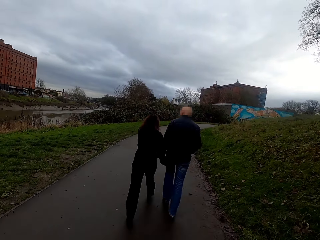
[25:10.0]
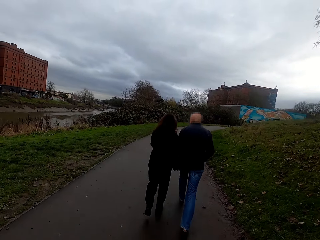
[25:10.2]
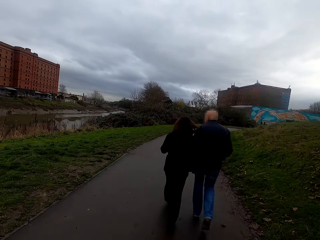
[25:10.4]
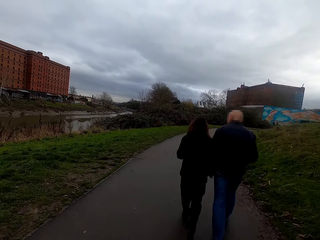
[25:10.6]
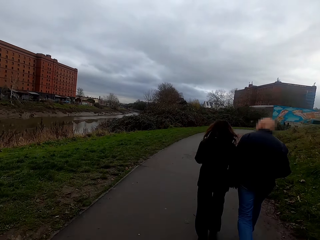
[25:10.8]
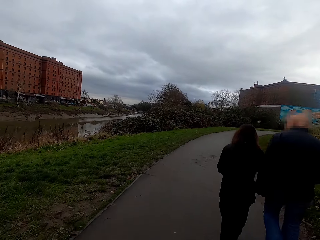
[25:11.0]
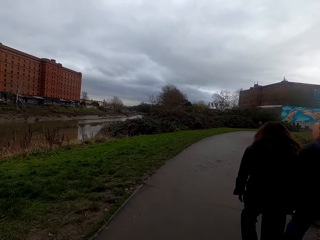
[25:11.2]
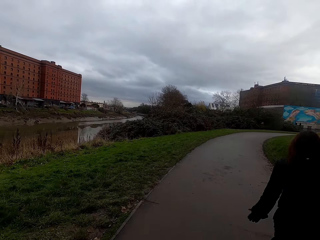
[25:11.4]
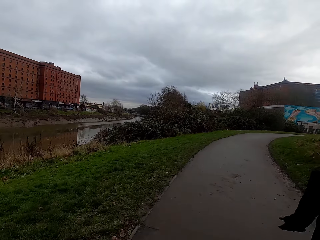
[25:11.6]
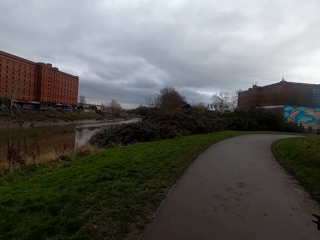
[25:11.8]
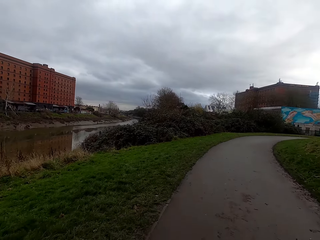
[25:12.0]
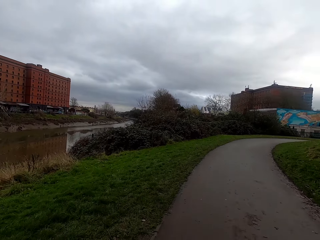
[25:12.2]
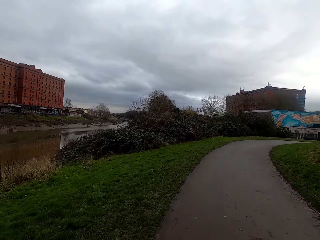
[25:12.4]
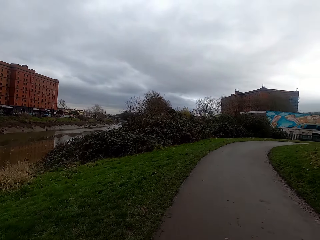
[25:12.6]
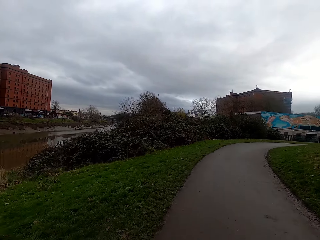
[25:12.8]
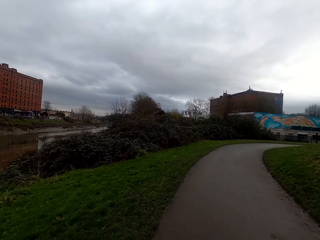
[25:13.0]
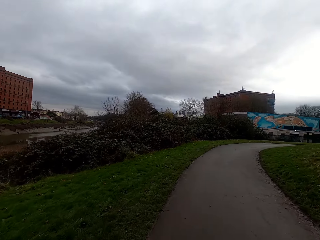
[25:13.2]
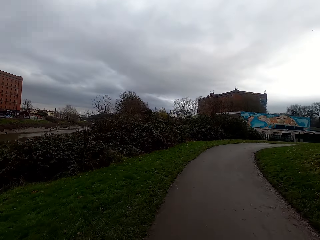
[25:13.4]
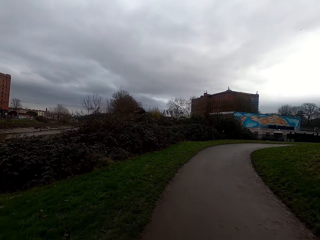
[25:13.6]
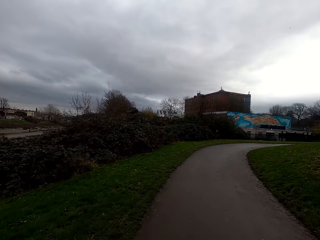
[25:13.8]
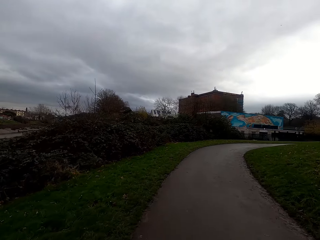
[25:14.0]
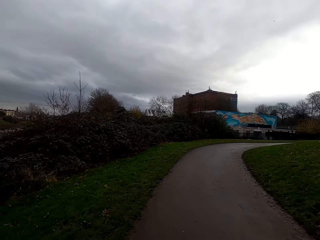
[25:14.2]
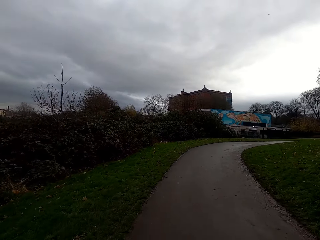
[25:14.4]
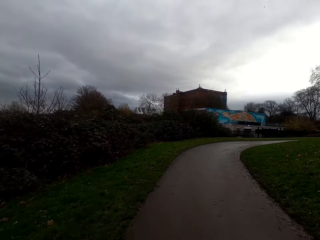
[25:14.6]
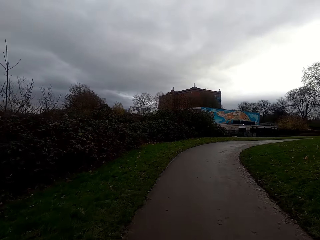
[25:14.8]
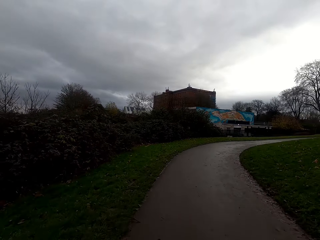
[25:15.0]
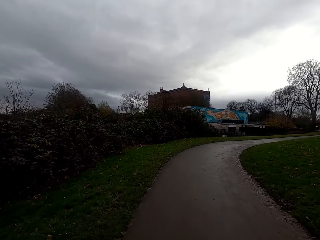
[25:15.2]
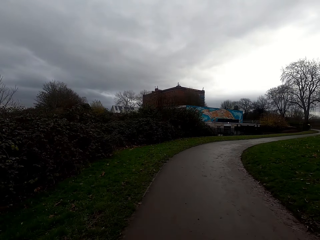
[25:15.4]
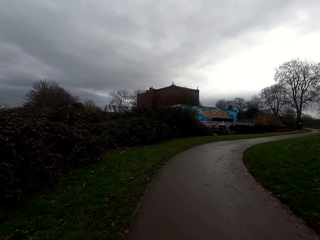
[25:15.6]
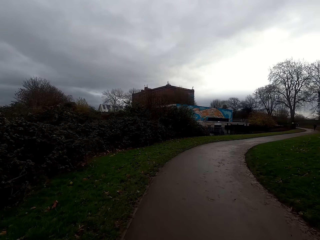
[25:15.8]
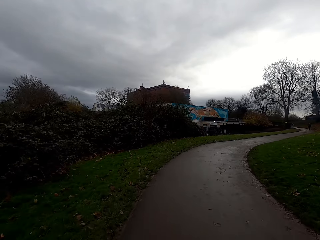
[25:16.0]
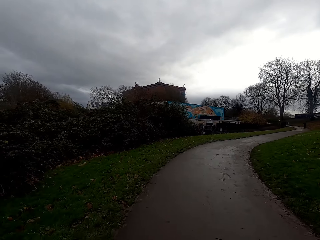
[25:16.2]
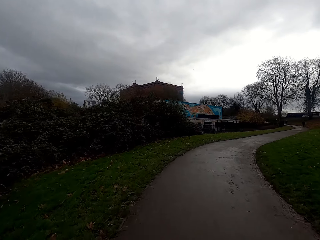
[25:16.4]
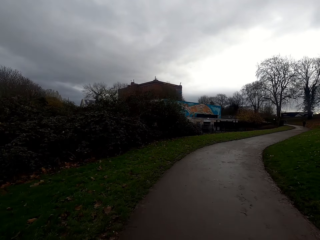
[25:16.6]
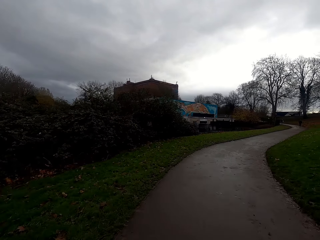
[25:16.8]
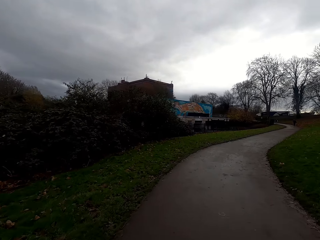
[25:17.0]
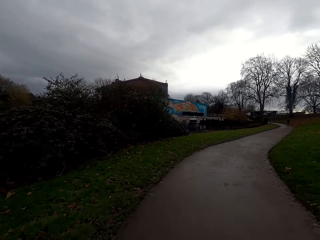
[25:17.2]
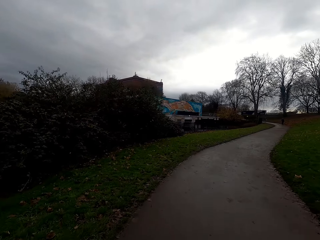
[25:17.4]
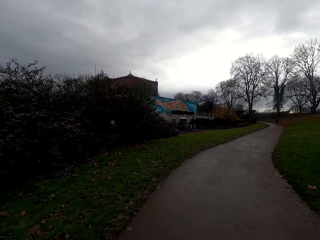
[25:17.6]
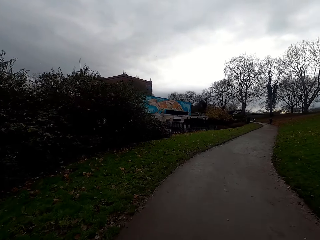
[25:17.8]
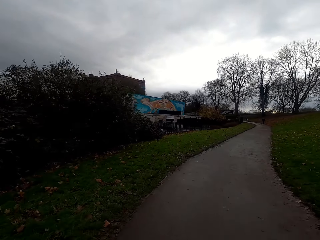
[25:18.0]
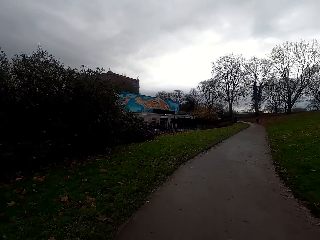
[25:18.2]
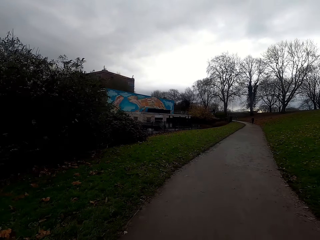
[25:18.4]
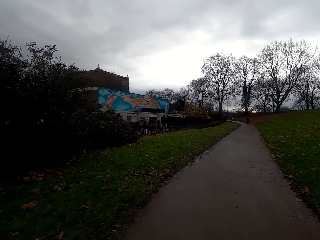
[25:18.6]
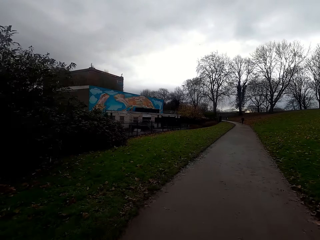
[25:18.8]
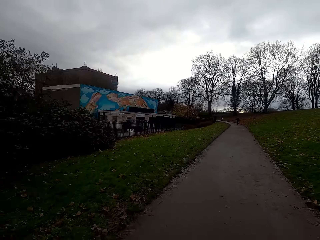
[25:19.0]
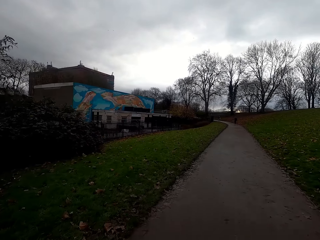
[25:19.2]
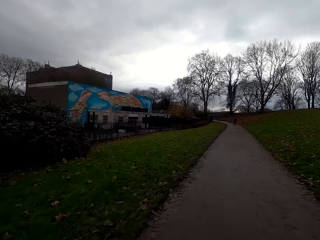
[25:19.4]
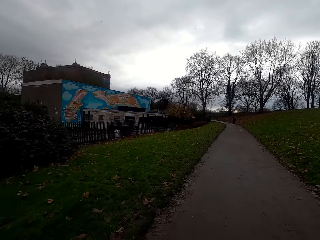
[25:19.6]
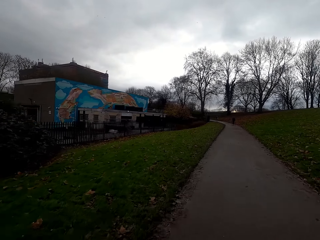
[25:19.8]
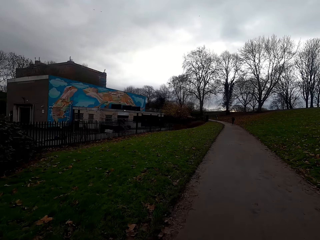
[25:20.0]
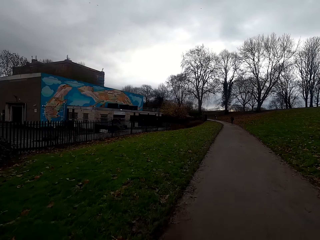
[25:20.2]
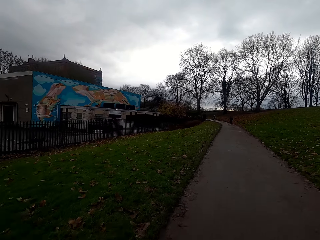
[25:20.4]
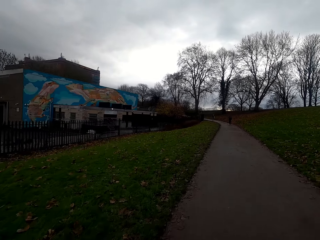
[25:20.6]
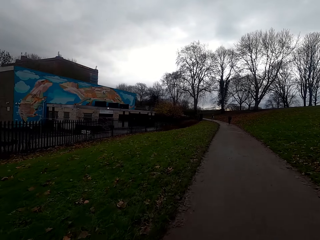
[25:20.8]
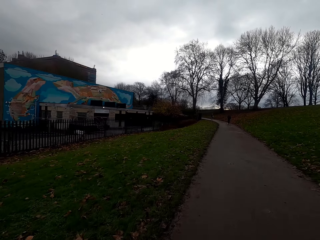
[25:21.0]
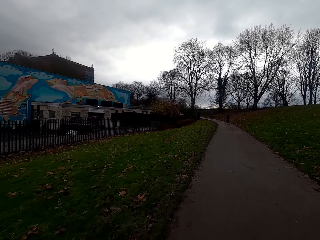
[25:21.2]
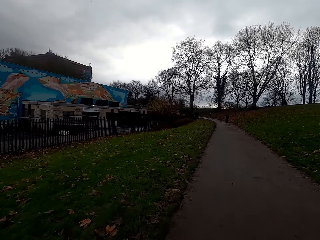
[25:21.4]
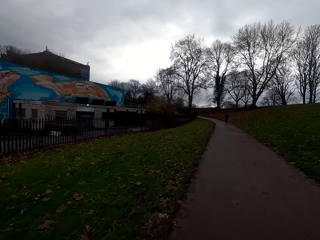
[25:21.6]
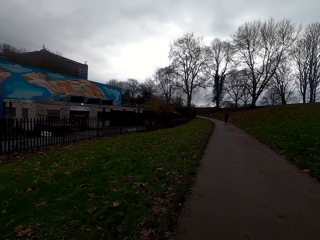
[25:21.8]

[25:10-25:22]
The camera wearer rides the bicycle past a man. They ride the bicycle past a woman.

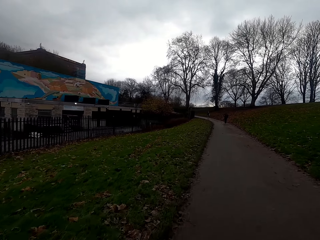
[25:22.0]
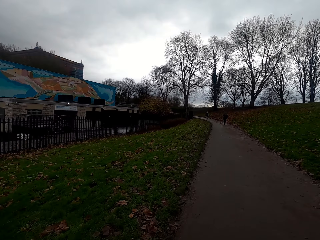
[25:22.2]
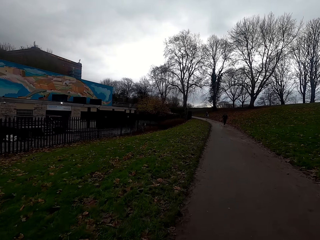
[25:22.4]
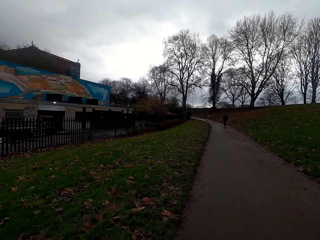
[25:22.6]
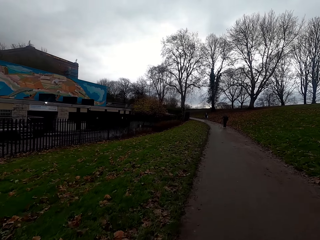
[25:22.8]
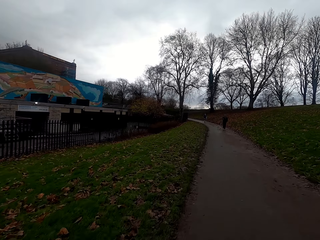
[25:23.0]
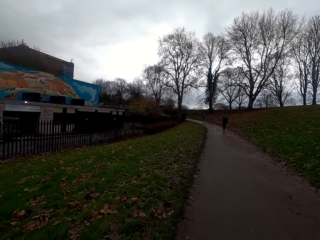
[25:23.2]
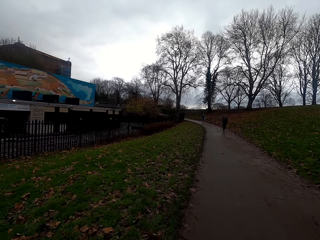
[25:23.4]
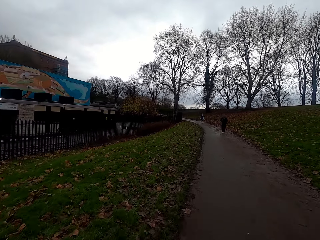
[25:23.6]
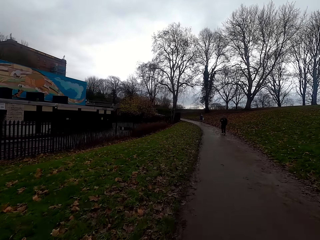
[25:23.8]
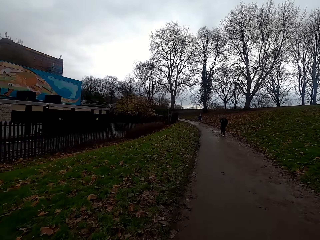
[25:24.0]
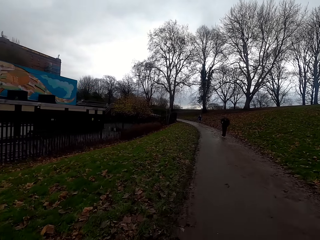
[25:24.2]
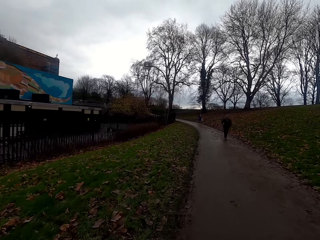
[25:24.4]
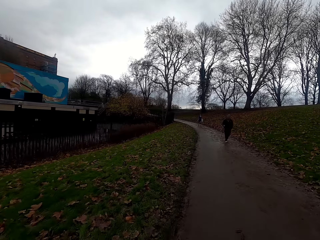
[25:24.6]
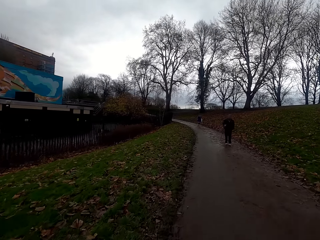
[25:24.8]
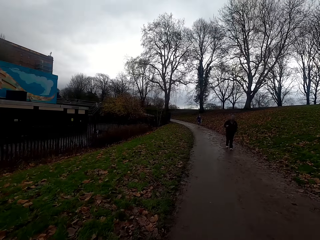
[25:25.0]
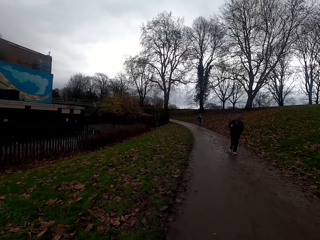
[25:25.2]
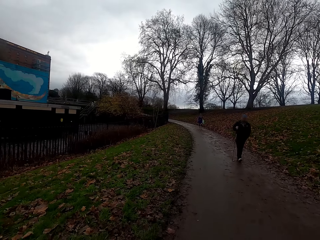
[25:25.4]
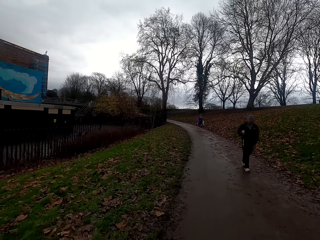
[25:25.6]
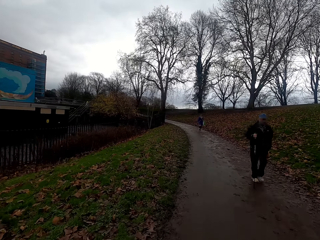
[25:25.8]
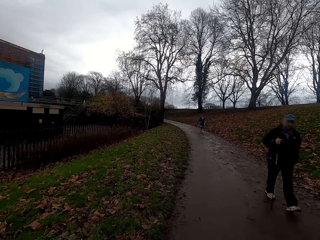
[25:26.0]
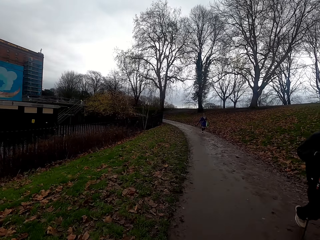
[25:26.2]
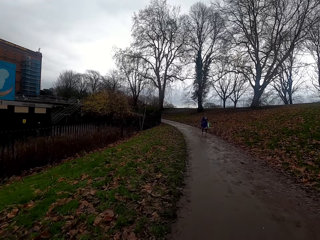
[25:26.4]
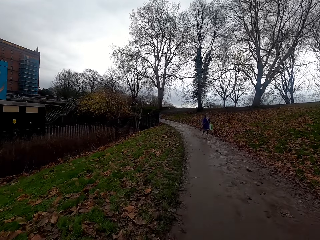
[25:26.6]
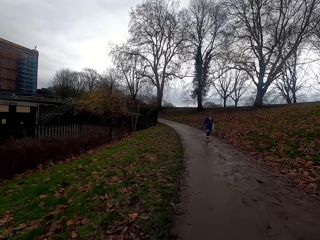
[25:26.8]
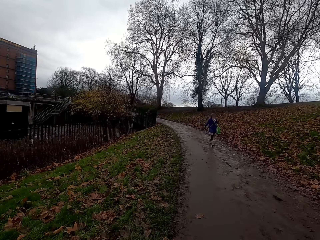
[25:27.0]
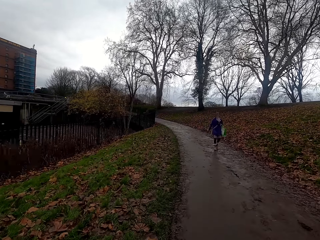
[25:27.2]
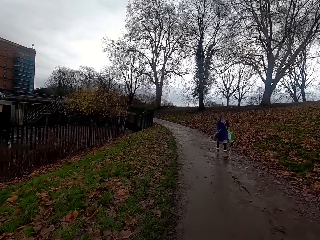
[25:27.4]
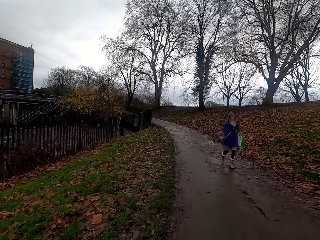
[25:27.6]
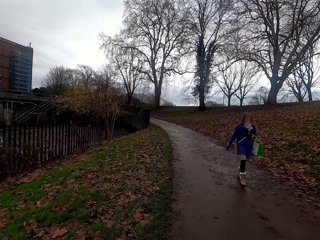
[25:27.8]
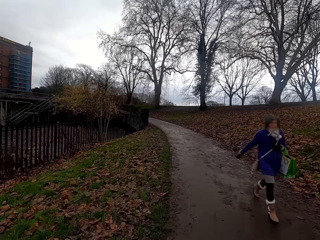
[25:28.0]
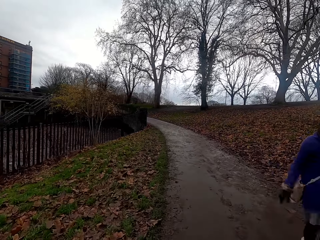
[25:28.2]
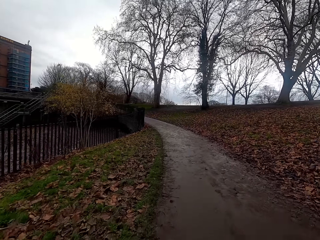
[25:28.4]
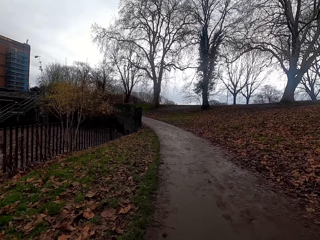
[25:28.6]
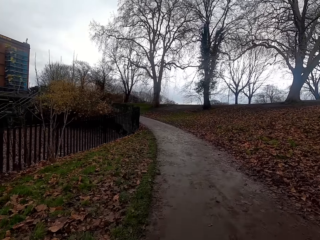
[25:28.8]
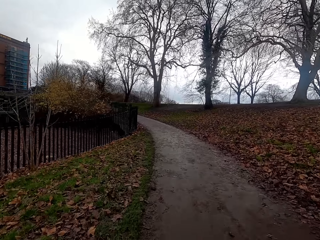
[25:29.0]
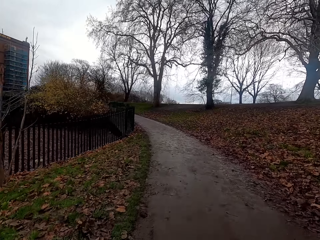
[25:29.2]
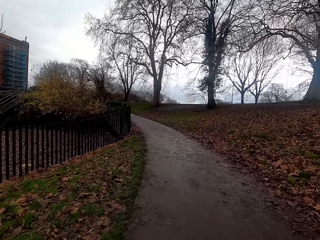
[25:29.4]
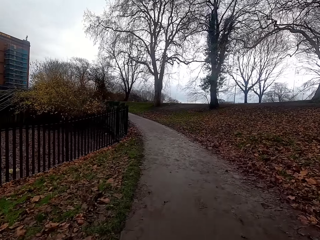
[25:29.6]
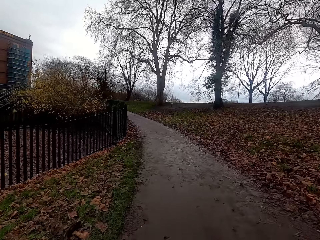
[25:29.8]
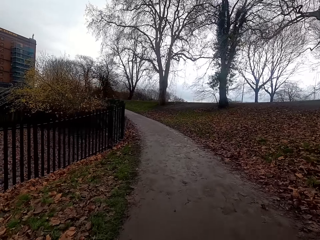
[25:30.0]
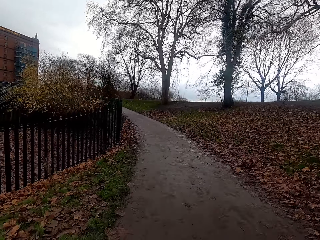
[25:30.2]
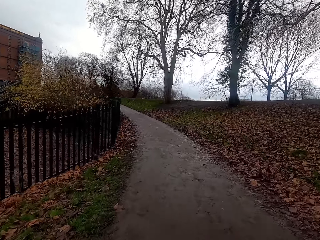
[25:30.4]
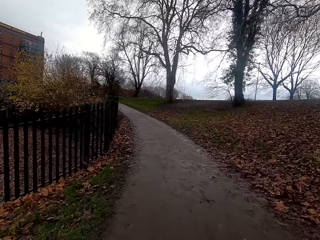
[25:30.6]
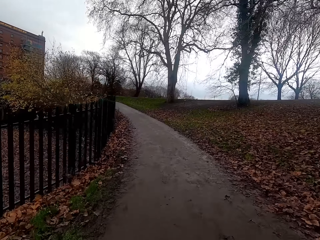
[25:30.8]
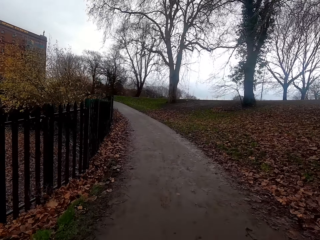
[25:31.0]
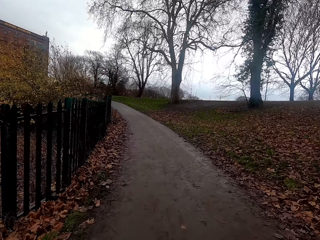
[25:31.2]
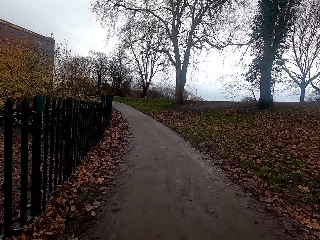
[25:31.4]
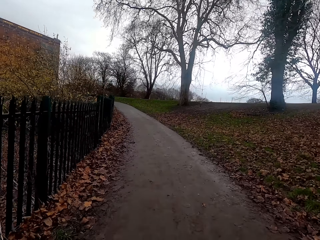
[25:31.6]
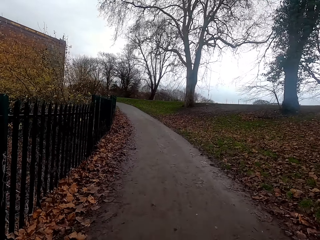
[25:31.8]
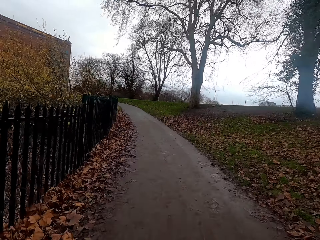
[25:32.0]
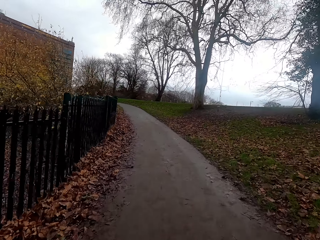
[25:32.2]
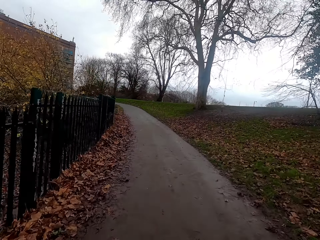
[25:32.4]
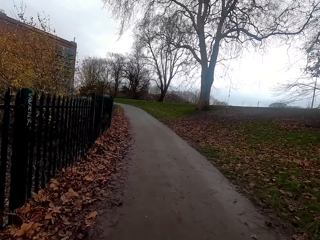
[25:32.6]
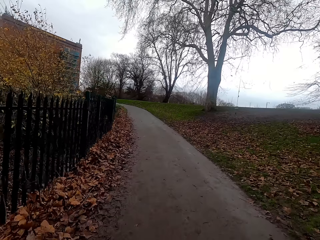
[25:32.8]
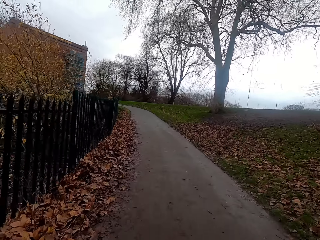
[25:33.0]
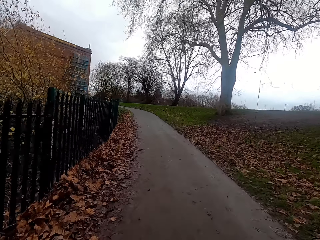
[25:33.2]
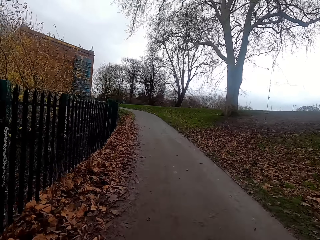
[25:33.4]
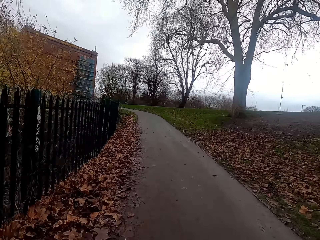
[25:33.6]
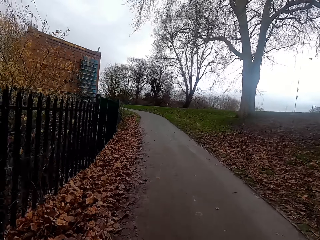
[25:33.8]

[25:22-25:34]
The camera wearer rides the bicycle past a man. They ride the bicycle past a woman.
